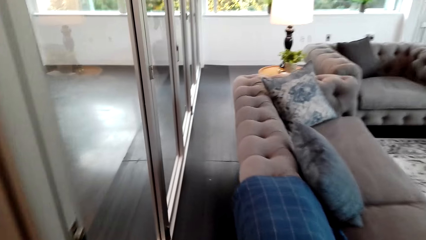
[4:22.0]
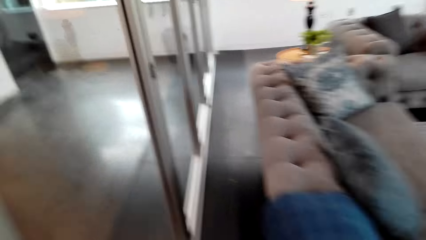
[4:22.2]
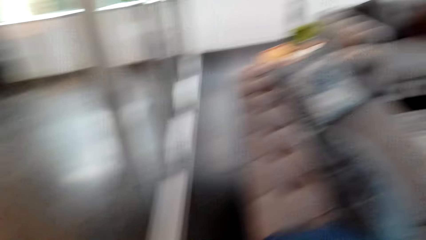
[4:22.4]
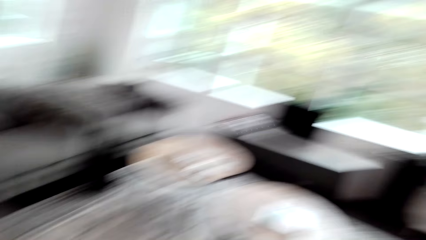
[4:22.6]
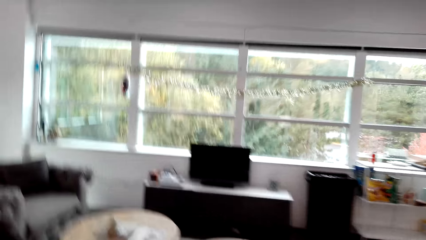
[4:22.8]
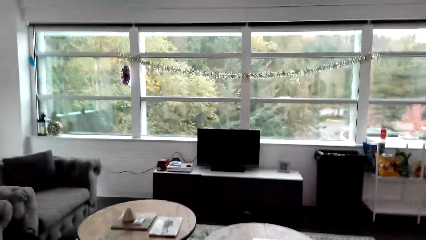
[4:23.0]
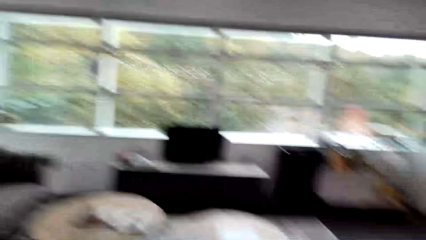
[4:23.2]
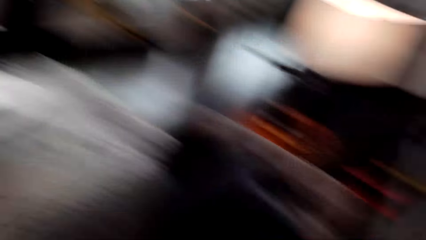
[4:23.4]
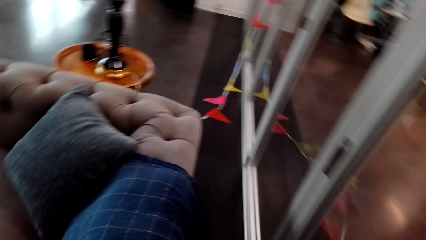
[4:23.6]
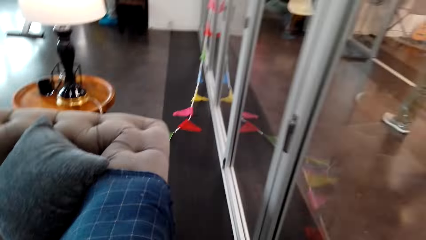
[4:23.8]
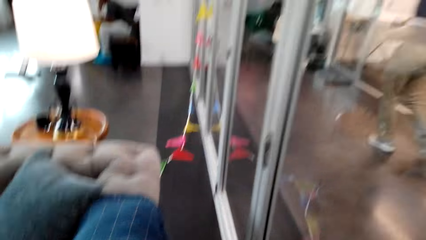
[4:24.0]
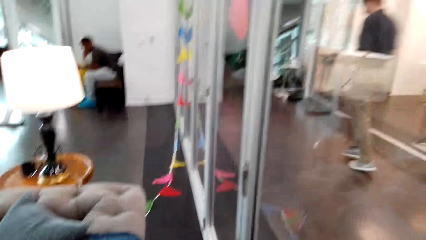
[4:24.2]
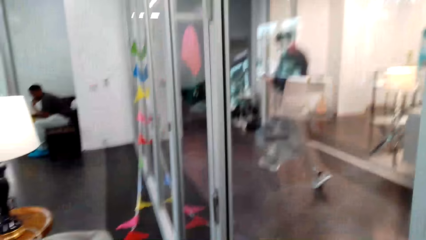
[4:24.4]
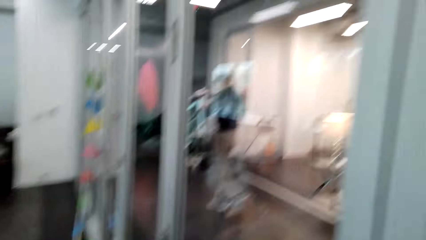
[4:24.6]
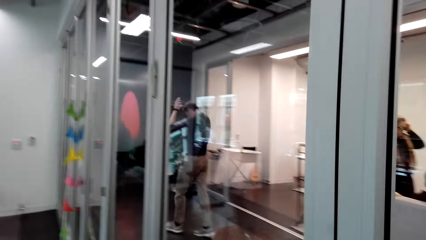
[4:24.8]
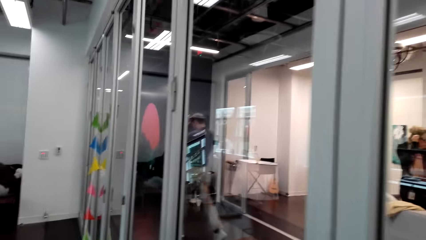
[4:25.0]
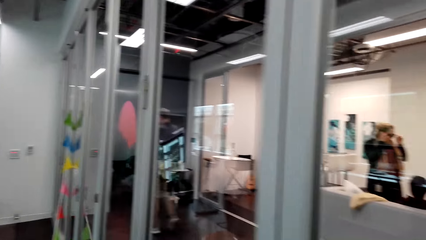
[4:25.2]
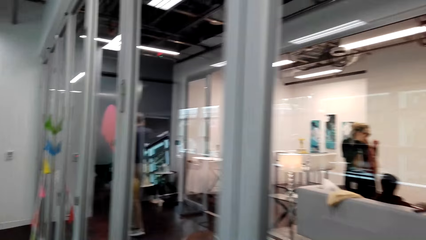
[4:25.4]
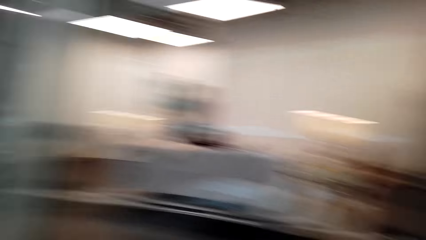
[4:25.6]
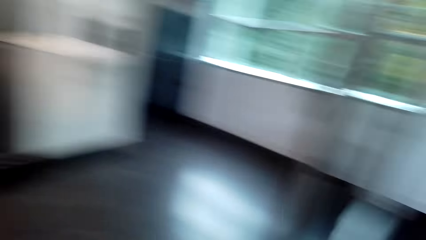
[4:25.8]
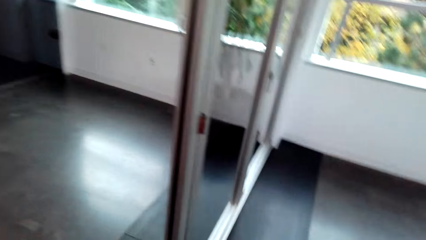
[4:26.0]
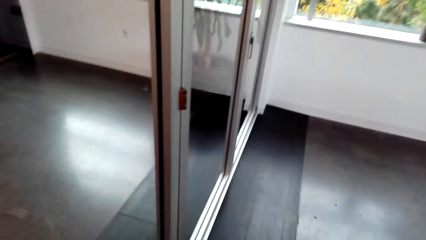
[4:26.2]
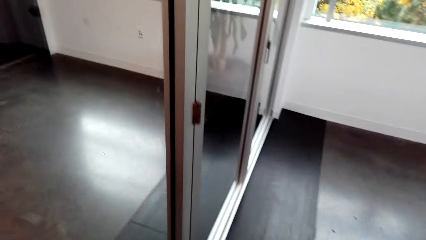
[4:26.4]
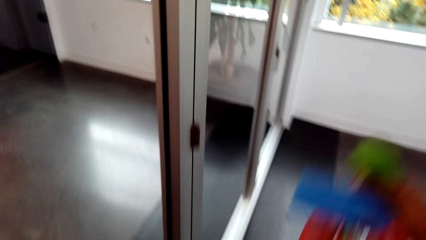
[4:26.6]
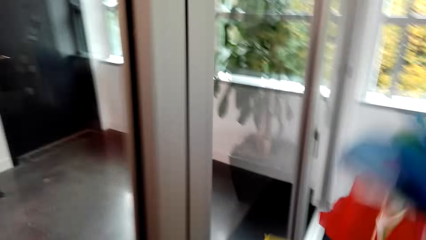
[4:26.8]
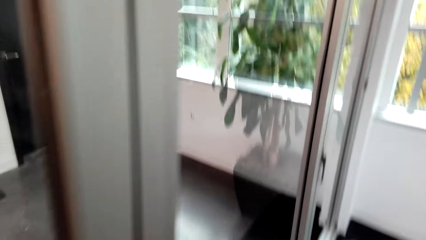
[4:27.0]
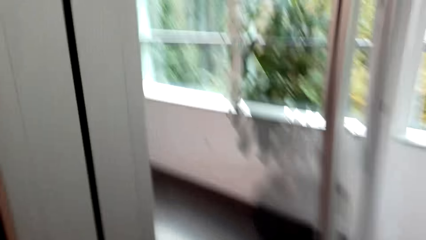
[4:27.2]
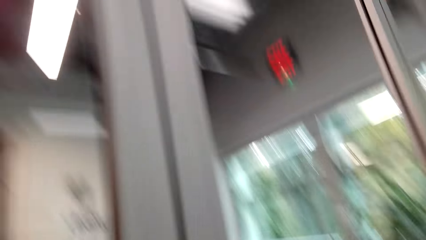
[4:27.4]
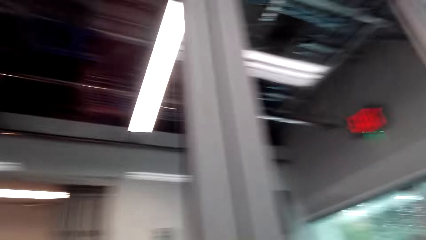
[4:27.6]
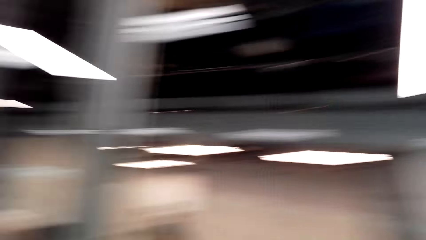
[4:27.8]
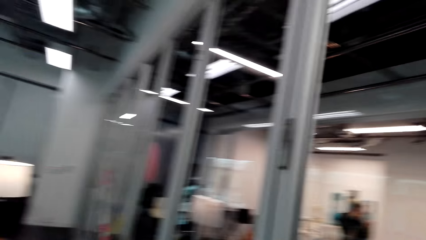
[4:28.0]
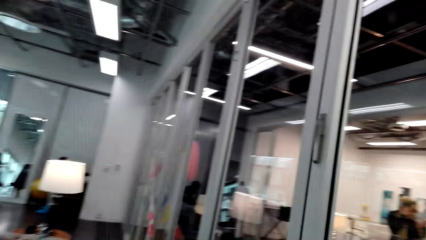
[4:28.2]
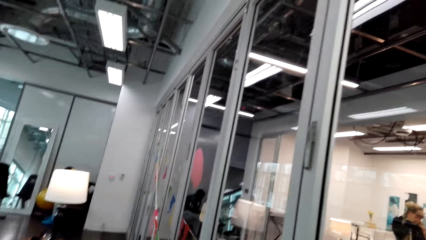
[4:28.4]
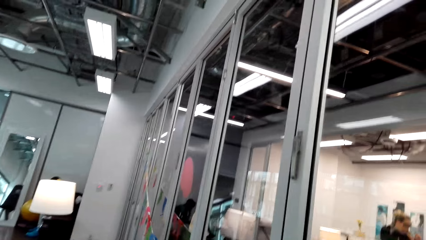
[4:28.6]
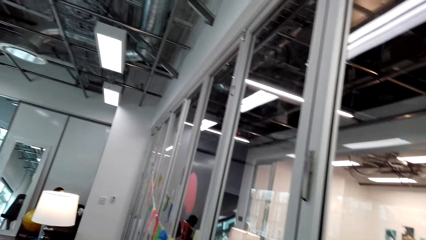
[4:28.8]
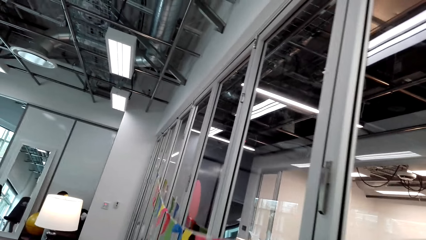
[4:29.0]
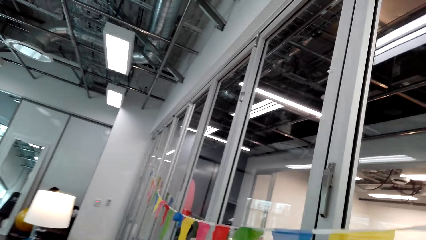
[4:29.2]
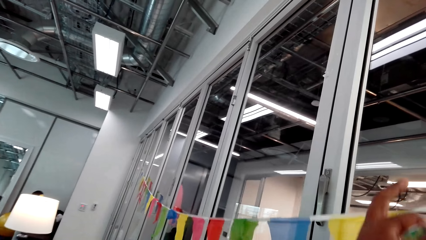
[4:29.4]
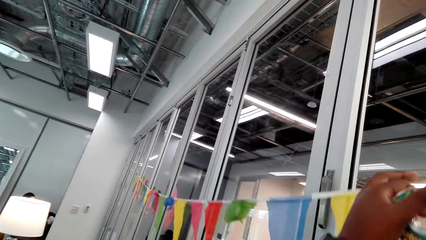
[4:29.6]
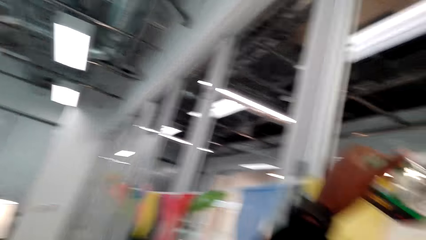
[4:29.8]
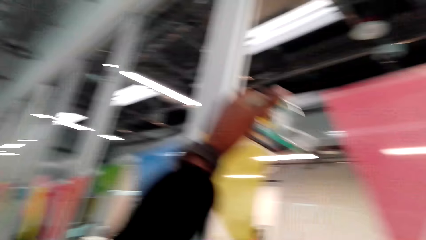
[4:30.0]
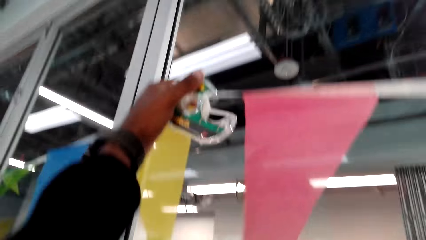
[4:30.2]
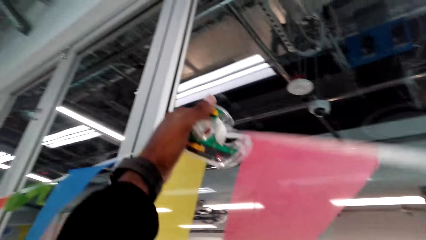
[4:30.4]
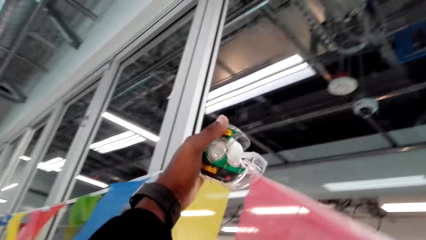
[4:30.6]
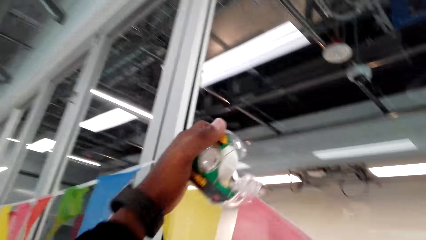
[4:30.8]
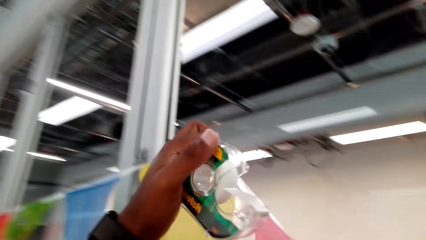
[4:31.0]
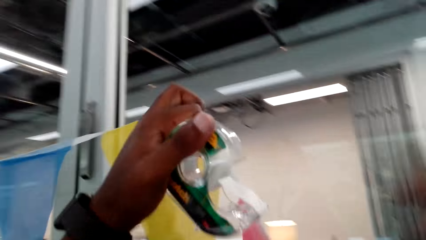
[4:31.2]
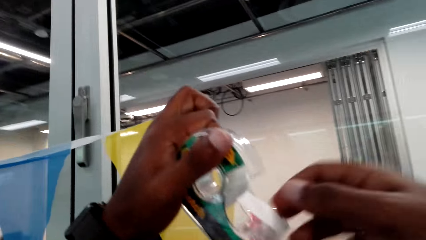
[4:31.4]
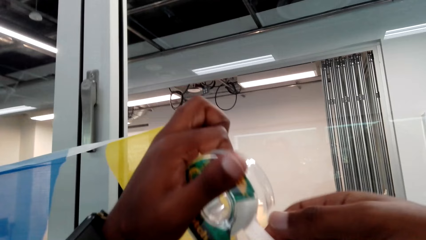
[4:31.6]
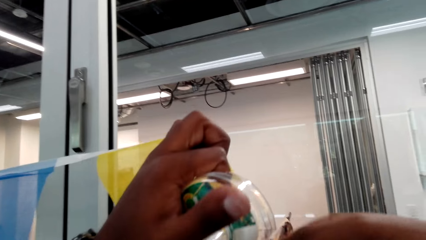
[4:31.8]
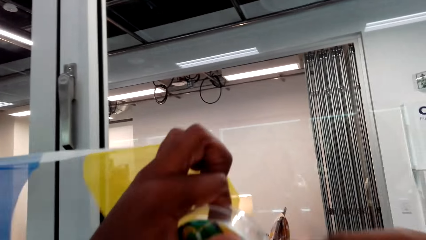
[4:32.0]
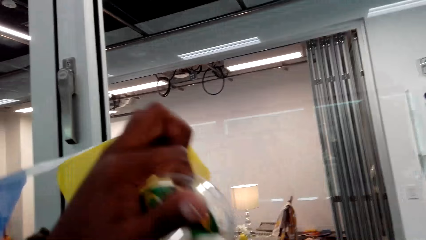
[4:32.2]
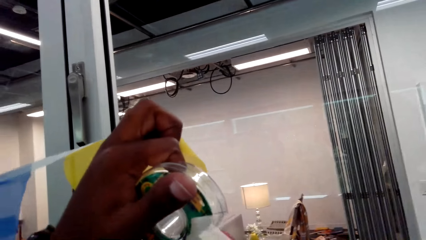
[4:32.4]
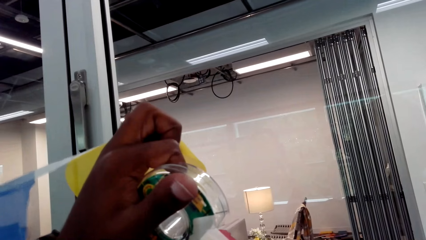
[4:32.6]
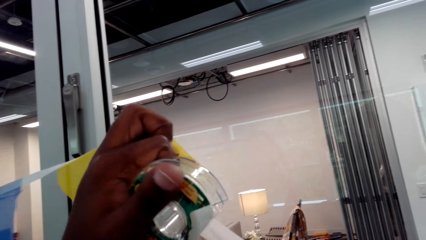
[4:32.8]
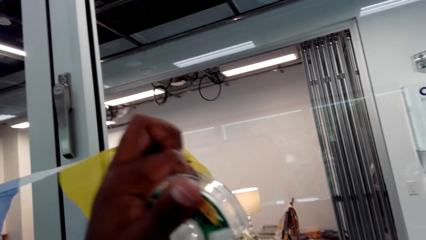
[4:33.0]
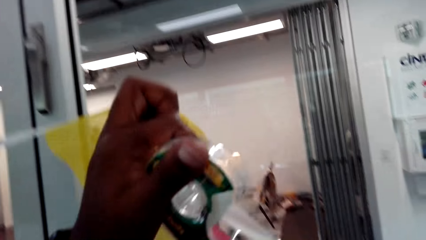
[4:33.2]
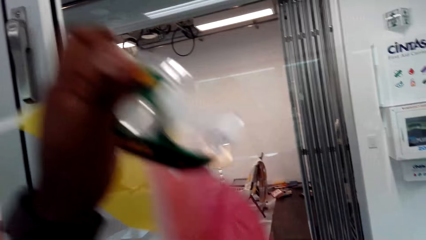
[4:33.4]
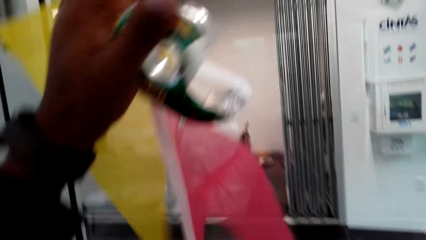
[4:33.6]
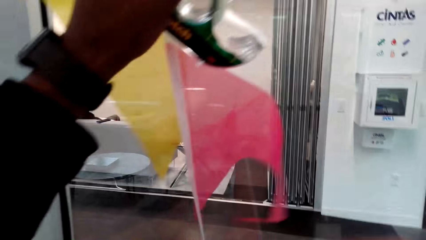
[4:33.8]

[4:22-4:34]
The camera wearer looks around the apartment. They walk around the apartment. They stare at the door. They pull something on the glass wall. They hang the decoration. They roll a sellotape. They inspect the hook.

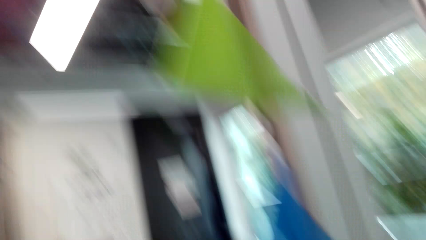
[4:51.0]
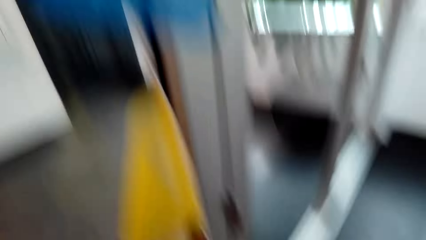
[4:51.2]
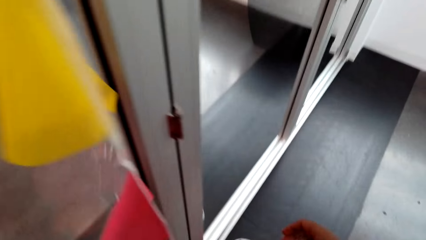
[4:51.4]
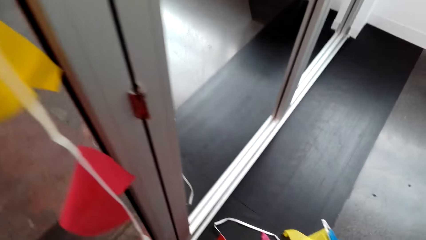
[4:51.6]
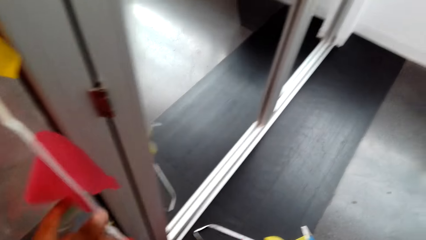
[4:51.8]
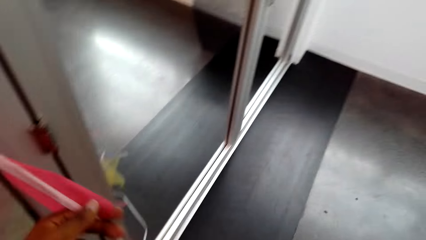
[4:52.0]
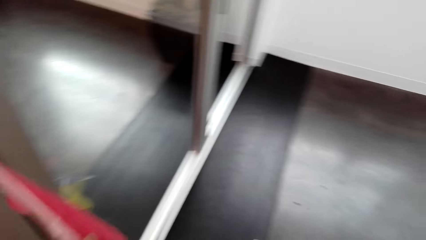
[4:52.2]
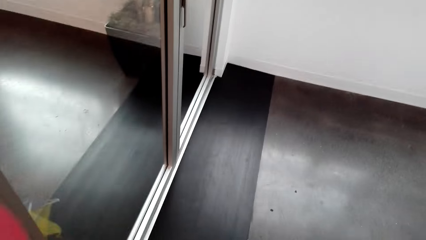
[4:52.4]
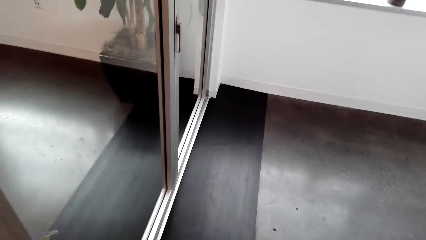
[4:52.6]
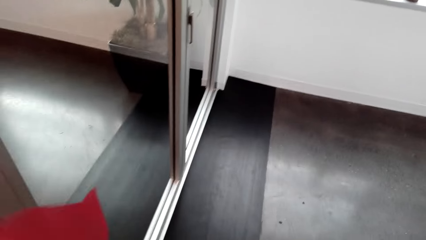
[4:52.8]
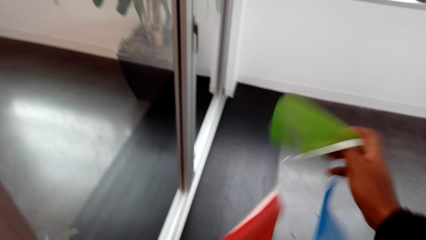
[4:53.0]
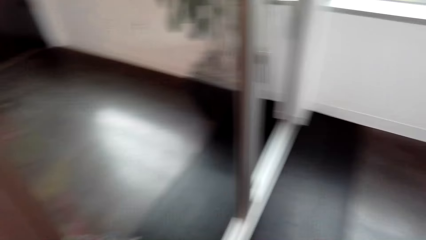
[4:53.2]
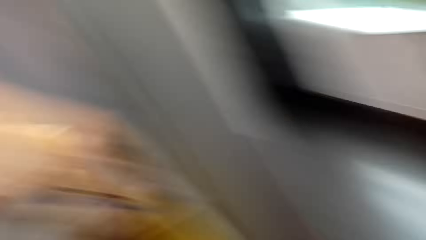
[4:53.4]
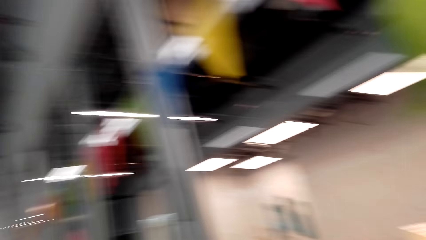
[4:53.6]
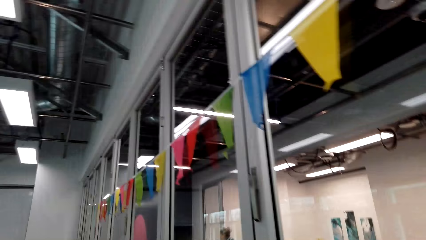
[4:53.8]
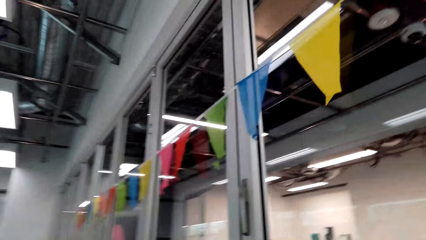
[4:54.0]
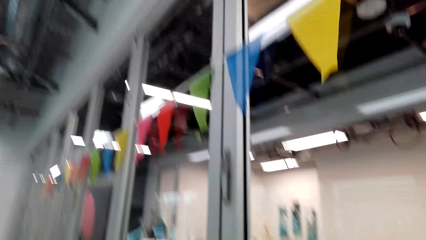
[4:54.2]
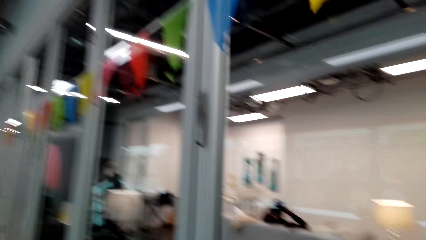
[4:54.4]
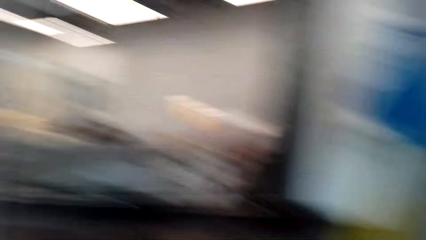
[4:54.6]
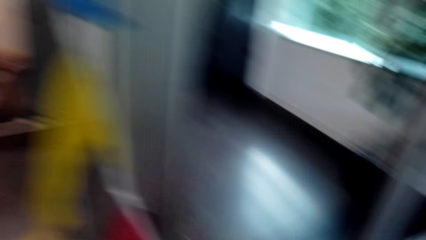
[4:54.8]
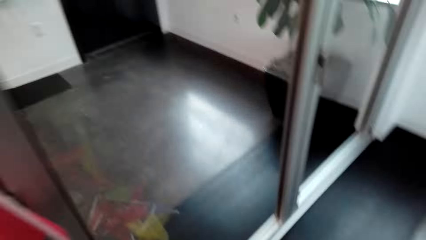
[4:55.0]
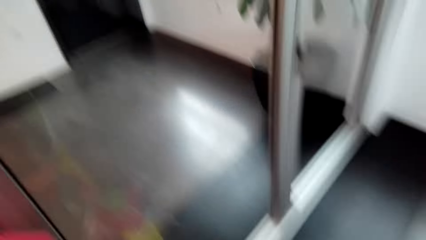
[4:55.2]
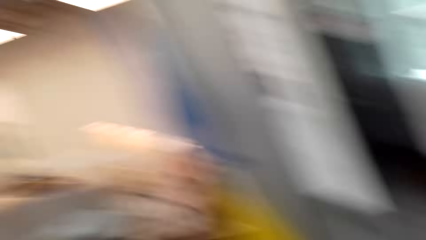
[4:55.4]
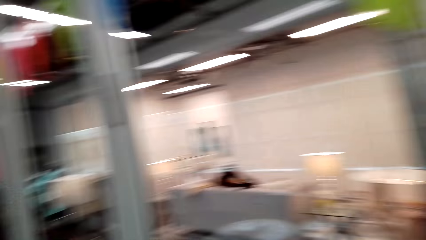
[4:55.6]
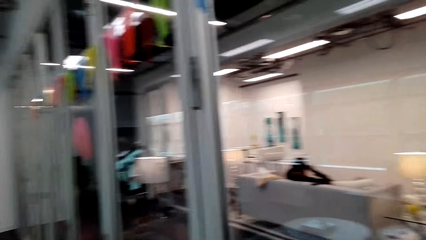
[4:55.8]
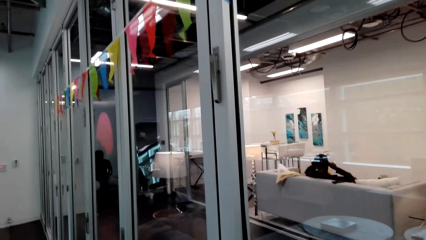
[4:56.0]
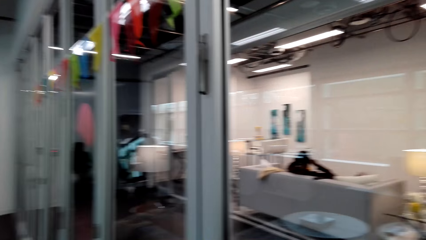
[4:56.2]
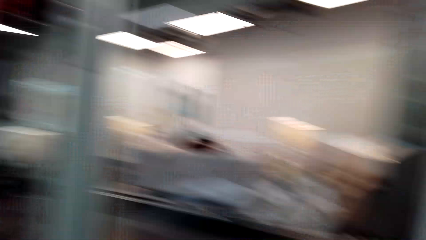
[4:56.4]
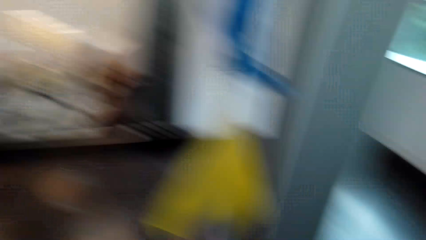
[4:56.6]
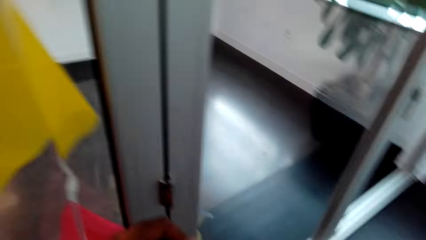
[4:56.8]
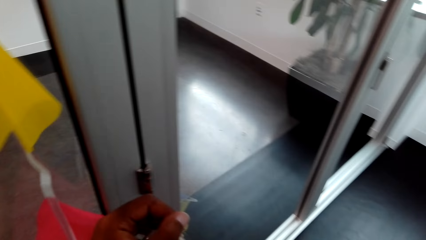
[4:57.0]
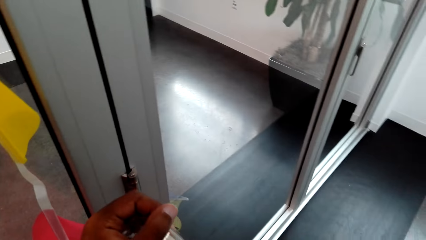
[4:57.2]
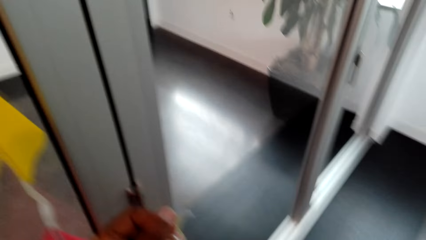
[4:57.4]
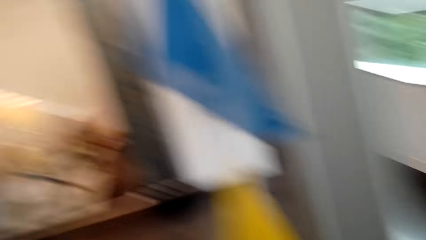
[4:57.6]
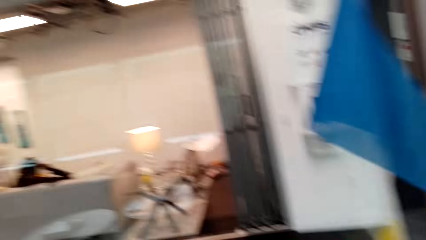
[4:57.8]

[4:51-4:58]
The camera wearer holds the decoration. They look around the apartment.
